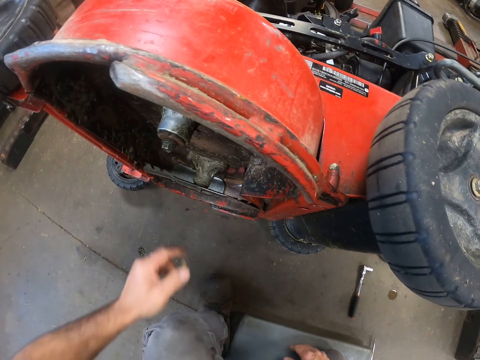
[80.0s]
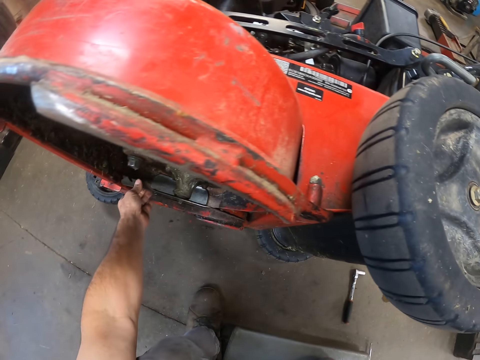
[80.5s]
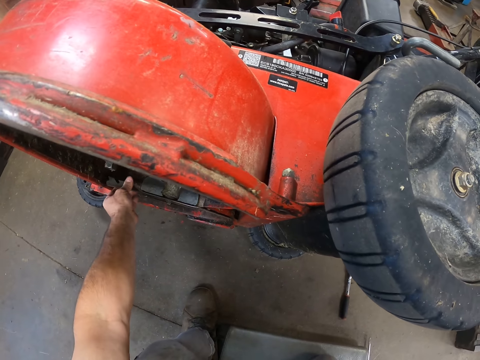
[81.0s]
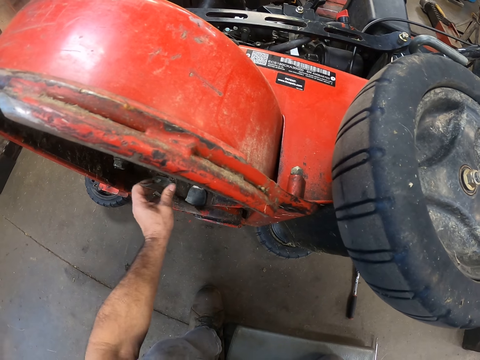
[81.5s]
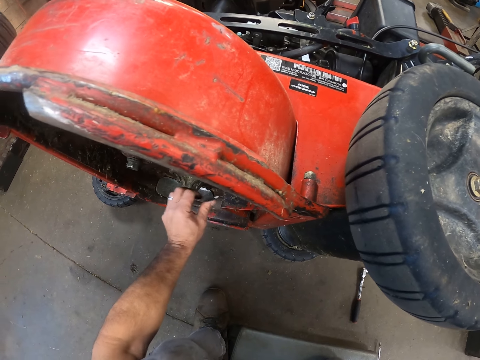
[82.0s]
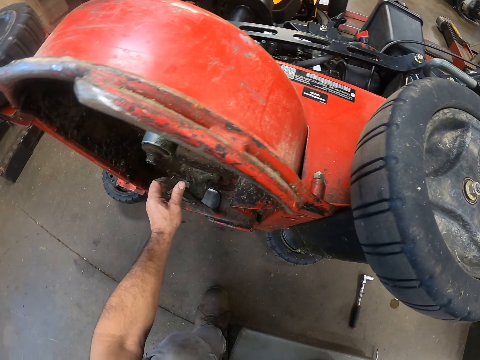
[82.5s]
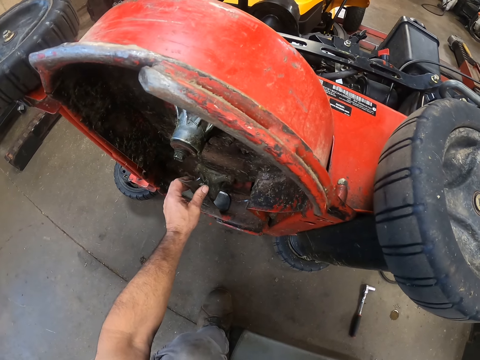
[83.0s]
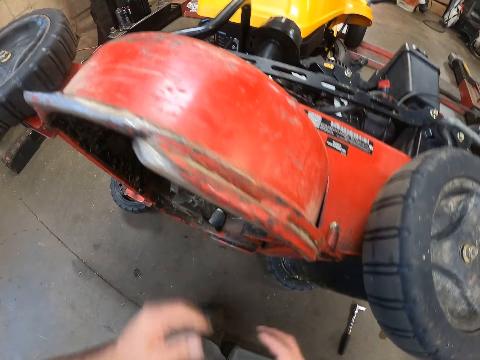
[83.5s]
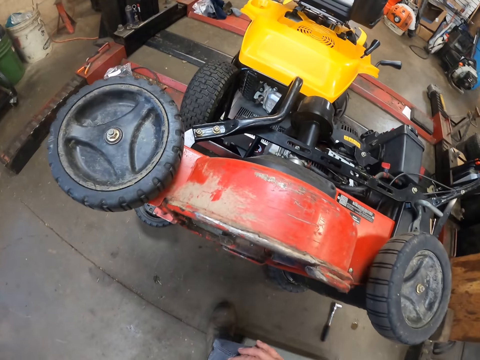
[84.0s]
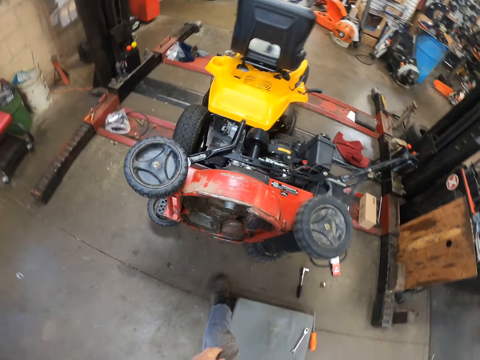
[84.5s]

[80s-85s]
The camera wearer pulls something.

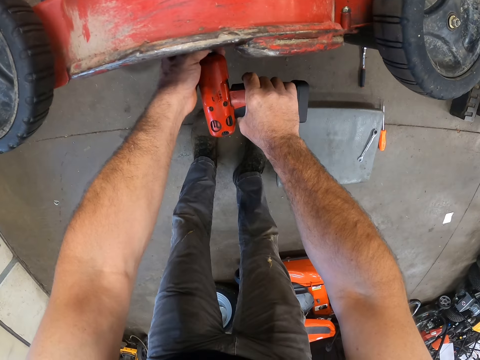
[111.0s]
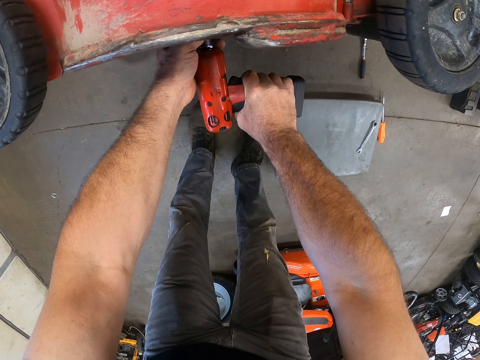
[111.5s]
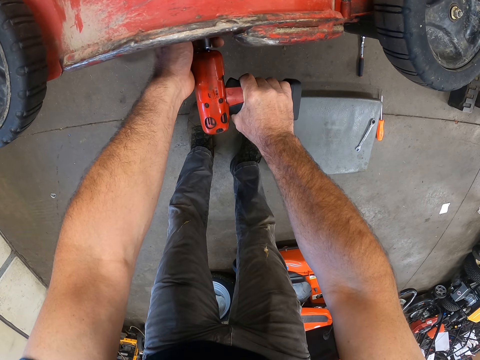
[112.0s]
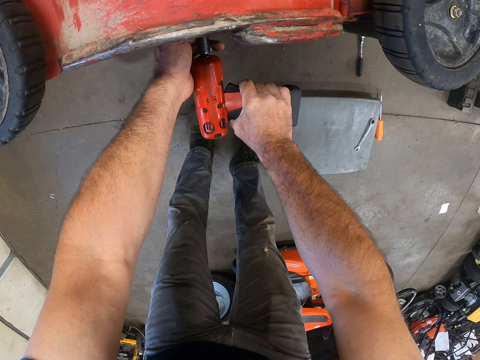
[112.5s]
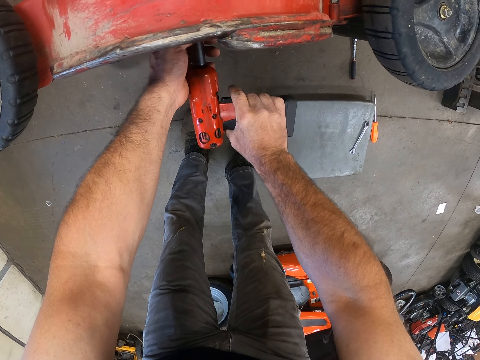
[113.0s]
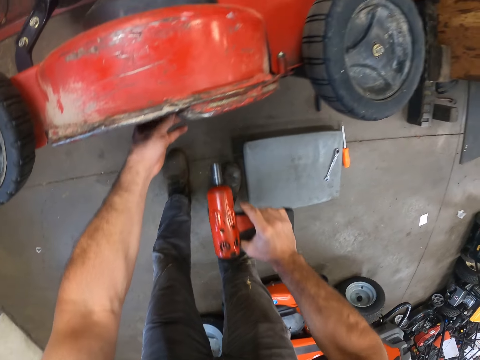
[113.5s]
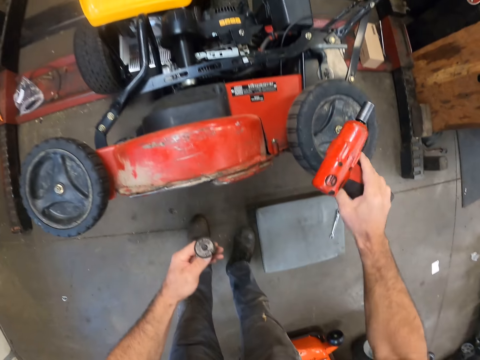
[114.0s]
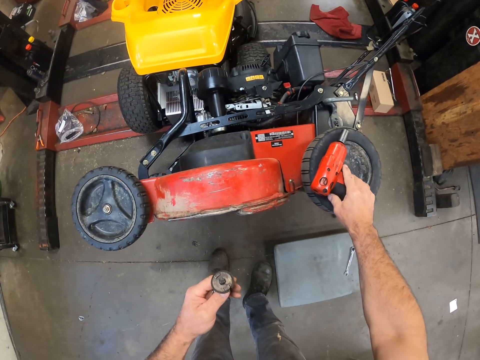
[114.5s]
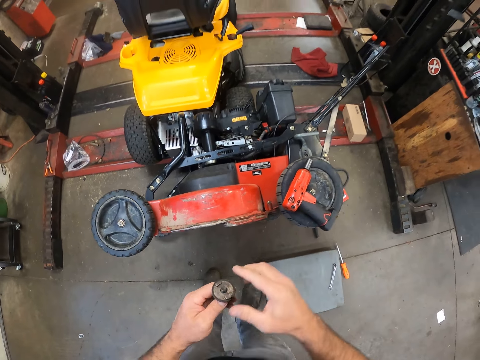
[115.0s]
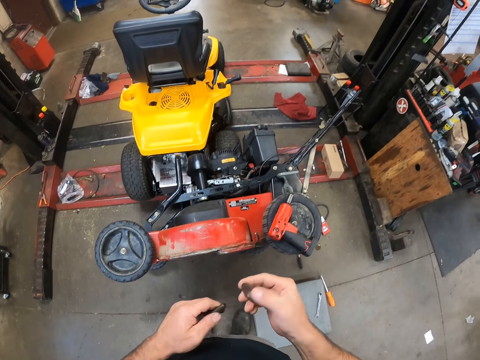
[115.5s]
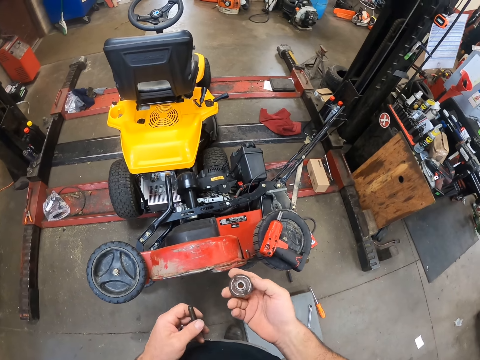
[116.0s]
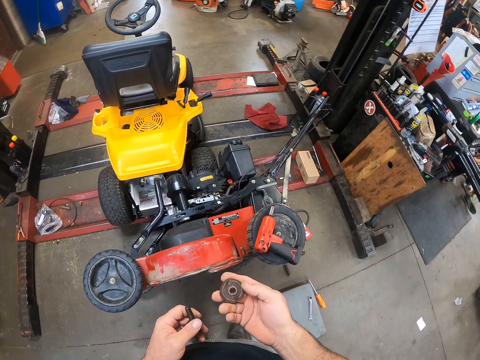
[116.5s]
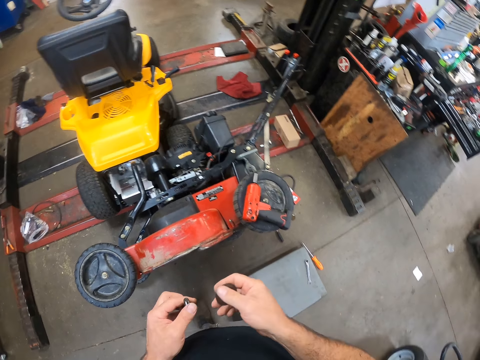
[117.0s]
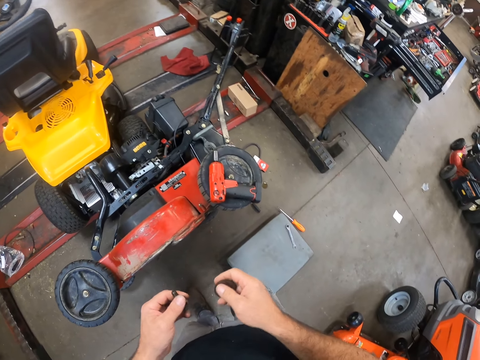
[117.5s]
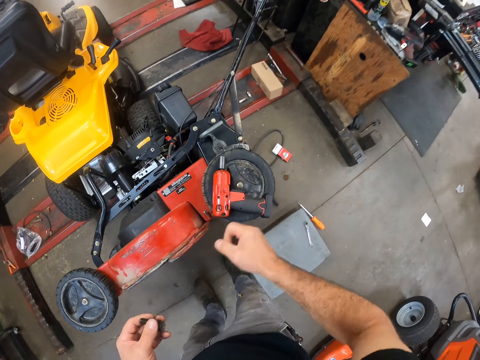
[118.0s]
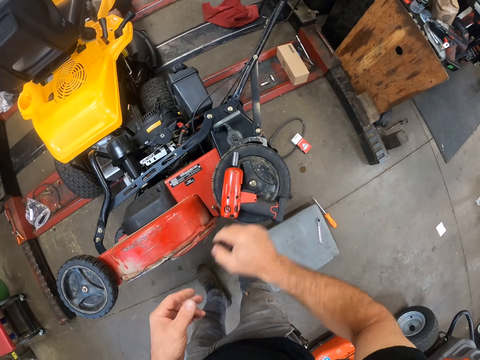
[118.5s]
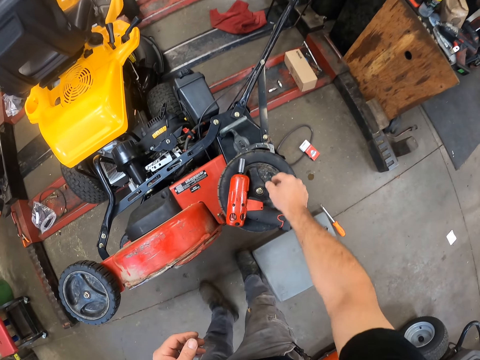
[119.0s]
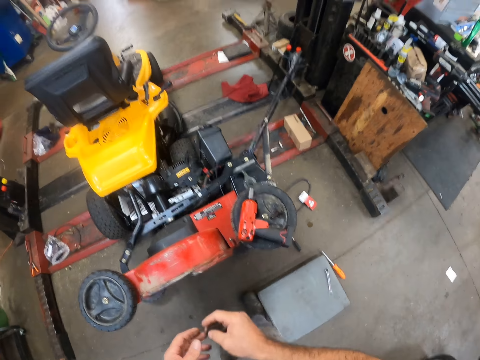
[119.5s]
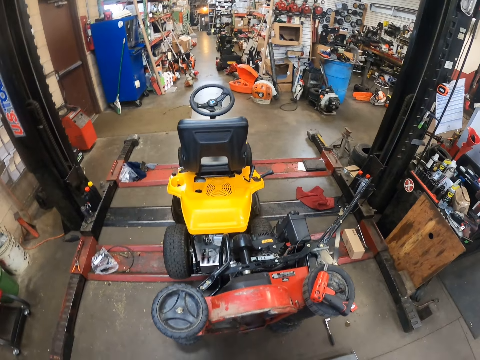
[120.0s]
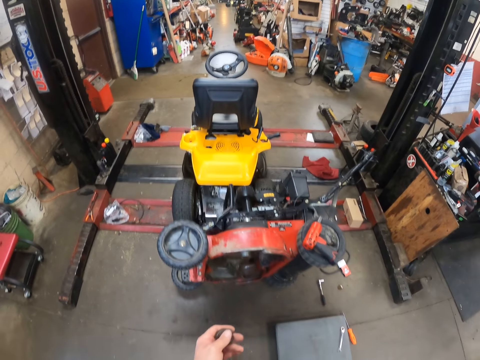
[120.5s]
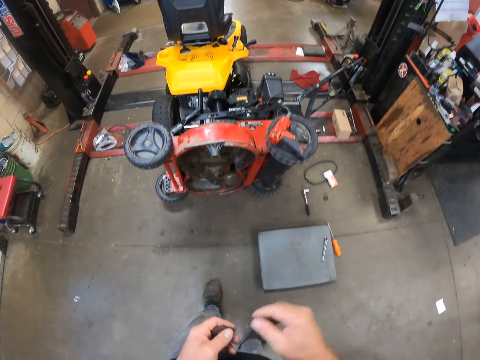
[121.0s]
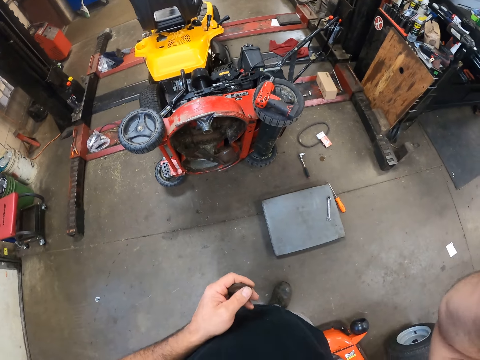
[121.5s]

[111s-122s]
The camera wearer tightens the nut on the lawn mower. They unscrew a washer from the lawn mower with the electric screwdriver. They take out the washer from the lawn mower. They drop the electric screwdriver on the lawn mower wheel. They separate the washer with the right hand. They remove the nut on the screw. They pass the separated washer on the wheel. They drop the washer on the lawn mower wheel with the right hand. They put the screw on the tire. They touch the face with the right hand.
